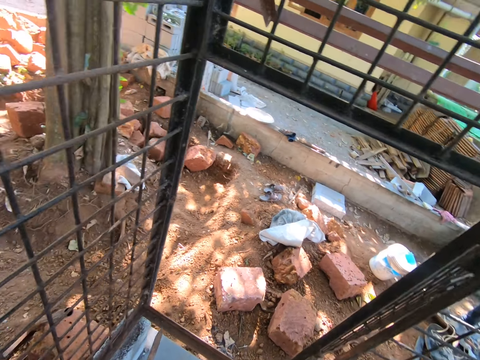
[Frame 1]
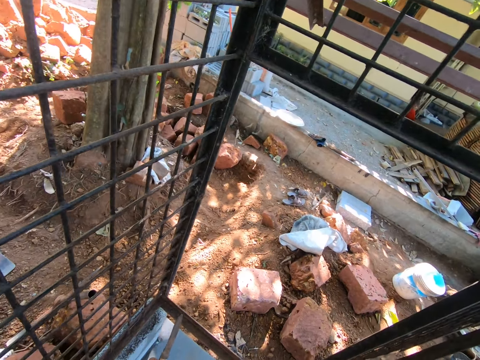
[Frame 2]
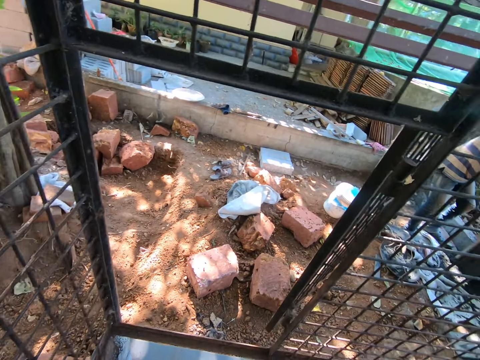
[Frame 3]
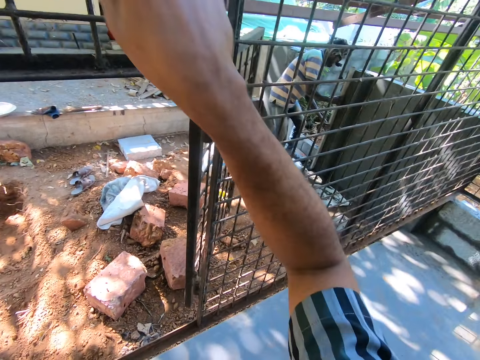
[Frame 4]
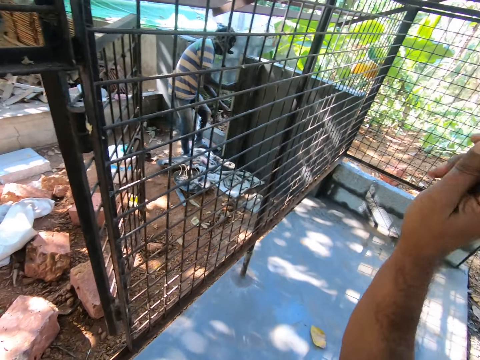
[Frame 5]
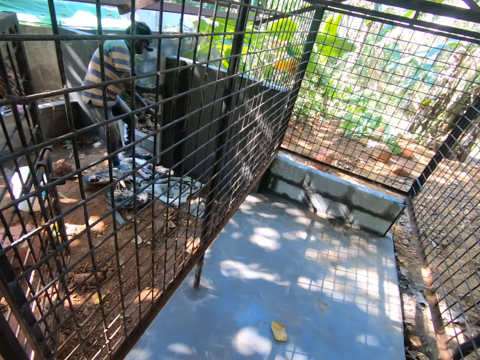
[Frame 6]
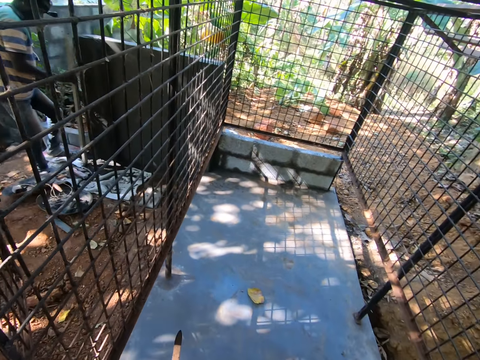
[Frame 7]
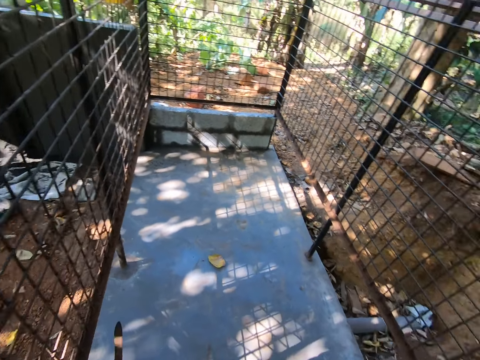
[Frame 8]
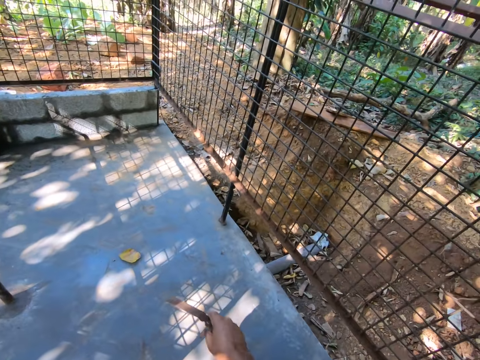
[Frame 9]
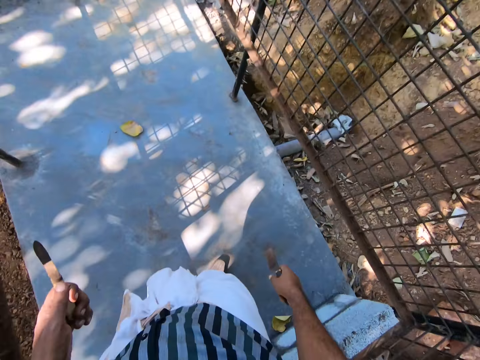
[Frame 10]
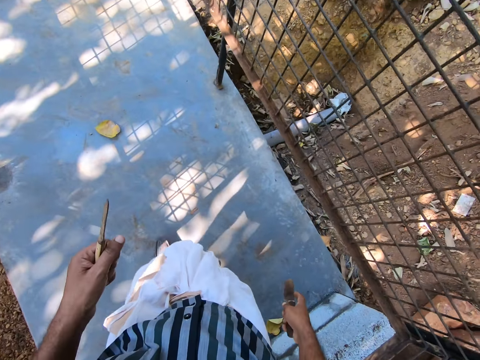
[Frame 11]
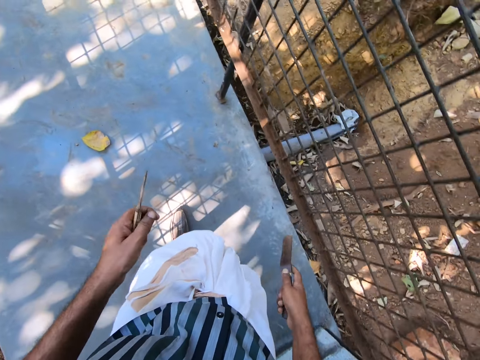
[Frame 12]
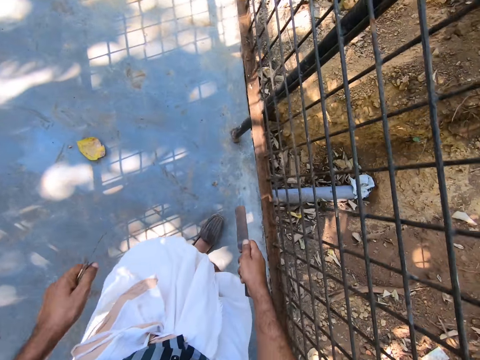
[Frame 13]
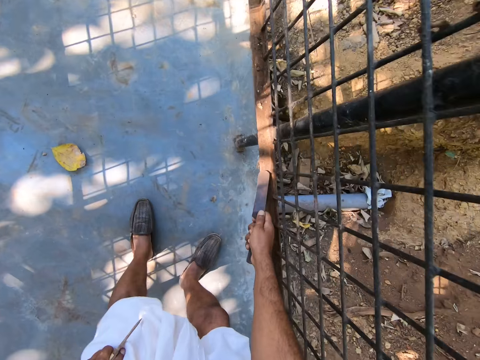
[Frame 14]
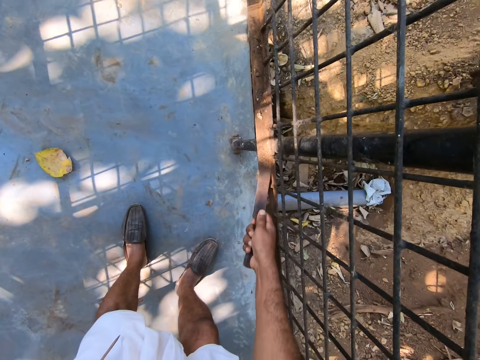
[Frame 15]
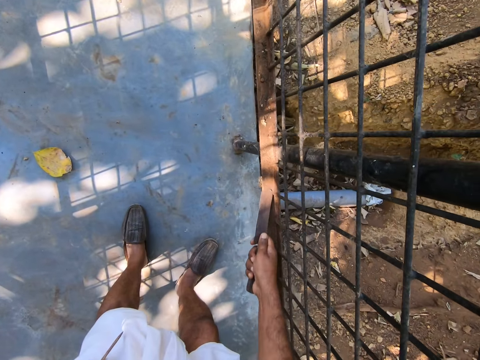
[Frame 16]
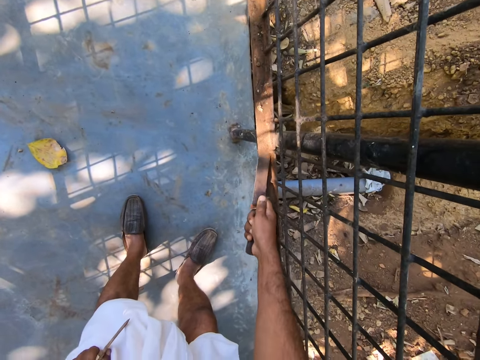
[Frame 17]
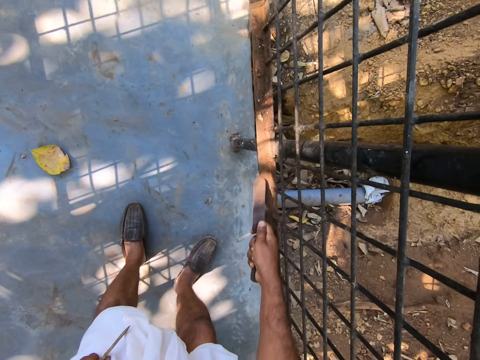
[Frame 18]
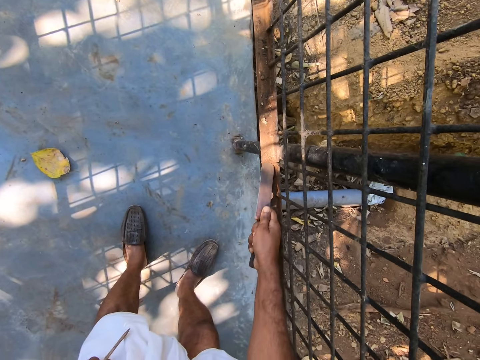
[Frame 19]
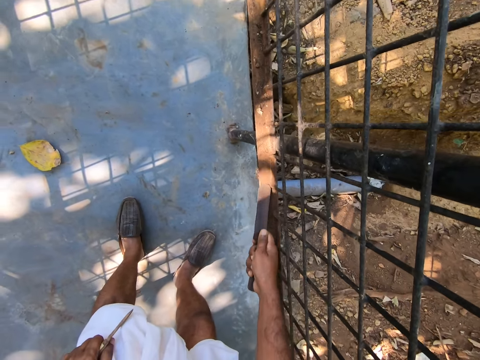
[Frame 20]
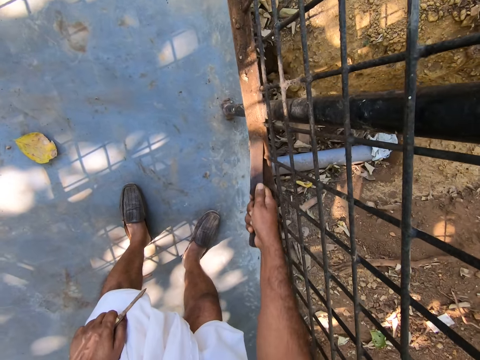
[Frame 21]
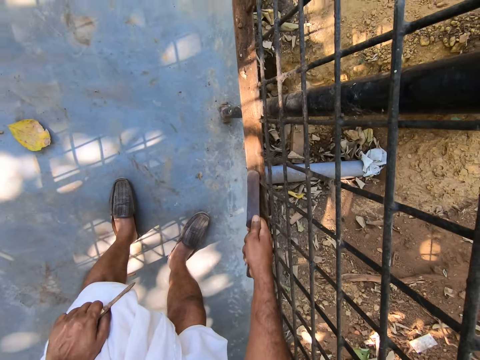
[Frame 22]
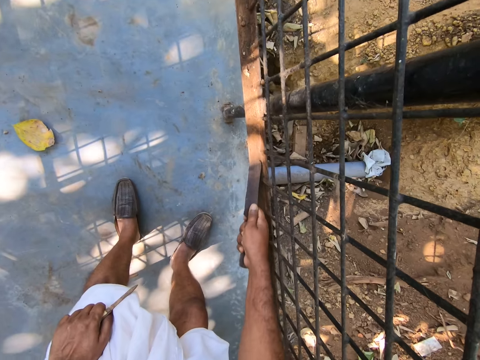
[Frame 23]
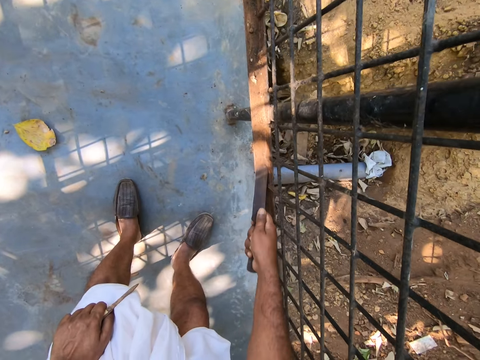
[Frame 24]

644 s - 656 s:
The camera wearer walks on the floor. They scrub the rails with the metal.

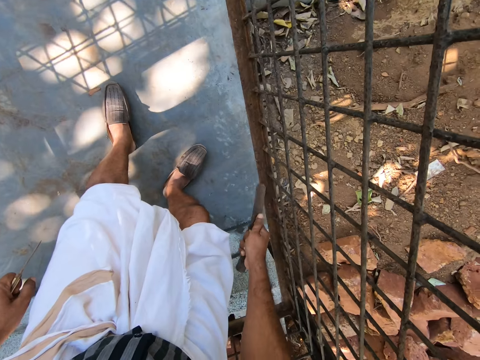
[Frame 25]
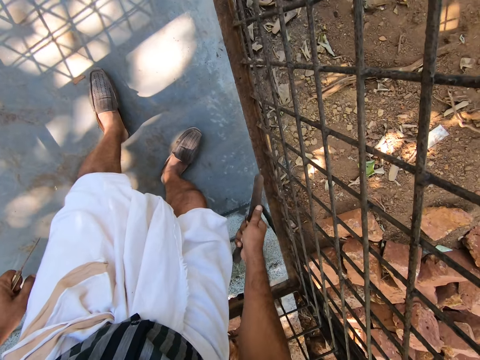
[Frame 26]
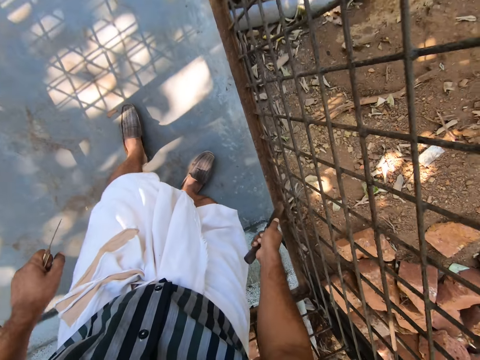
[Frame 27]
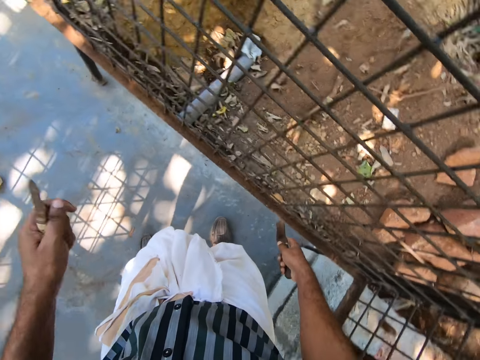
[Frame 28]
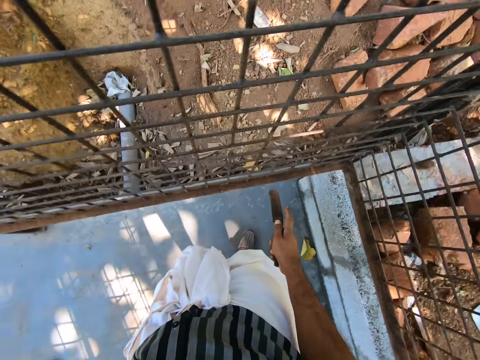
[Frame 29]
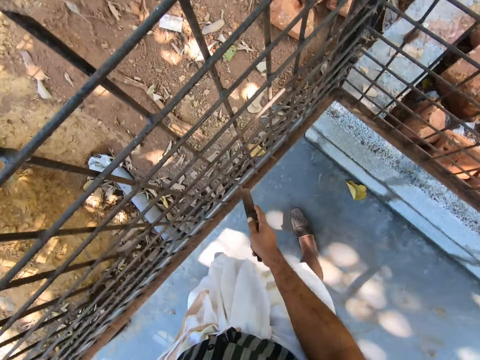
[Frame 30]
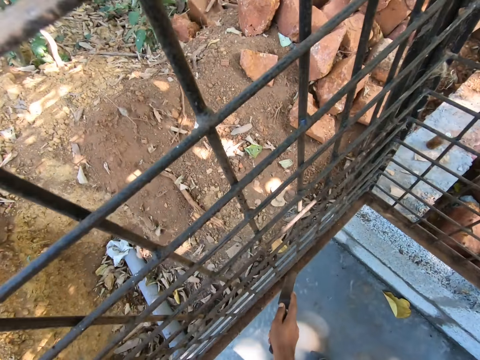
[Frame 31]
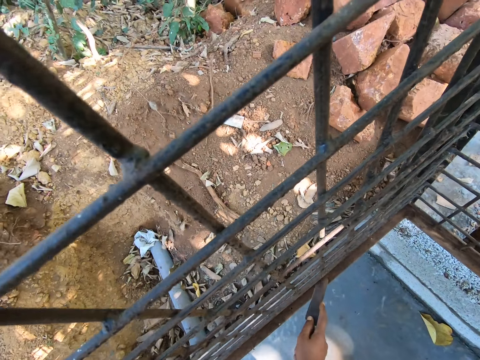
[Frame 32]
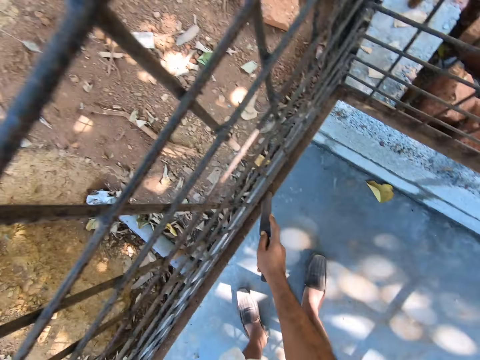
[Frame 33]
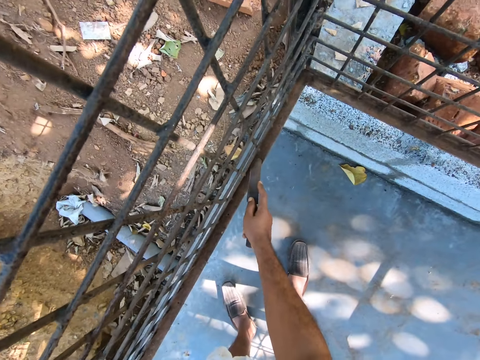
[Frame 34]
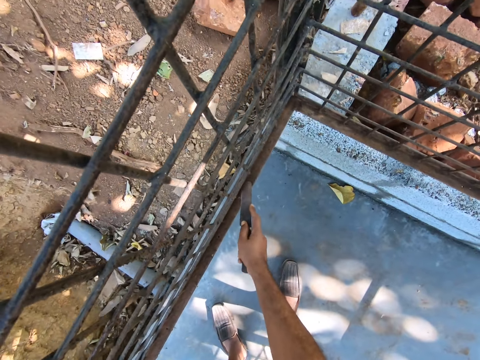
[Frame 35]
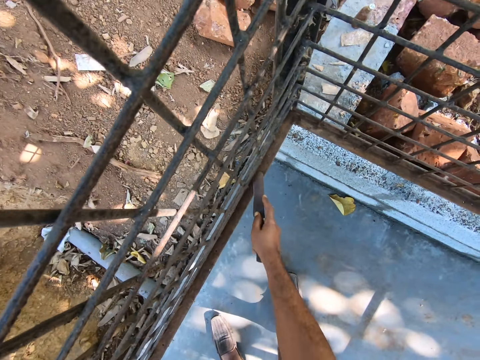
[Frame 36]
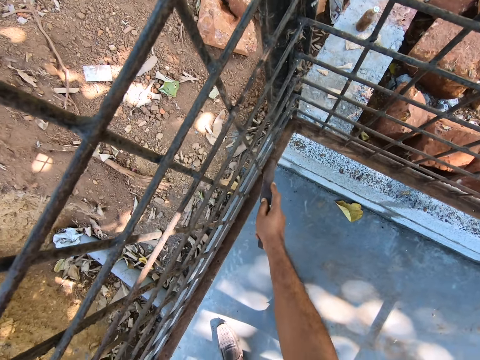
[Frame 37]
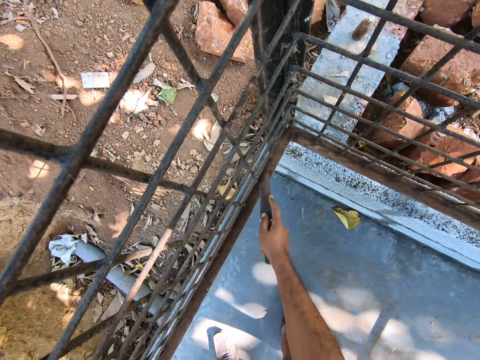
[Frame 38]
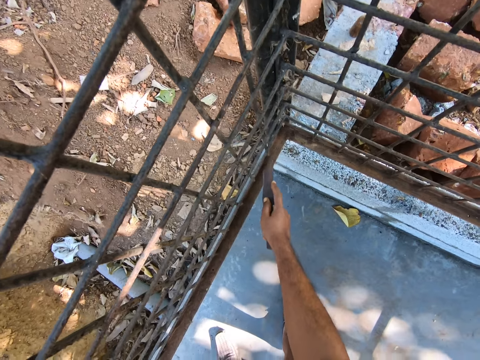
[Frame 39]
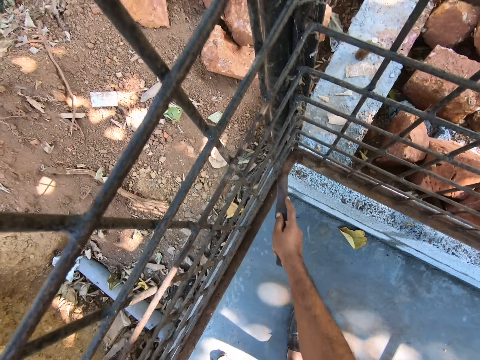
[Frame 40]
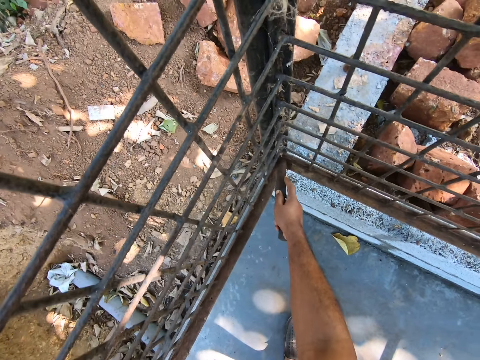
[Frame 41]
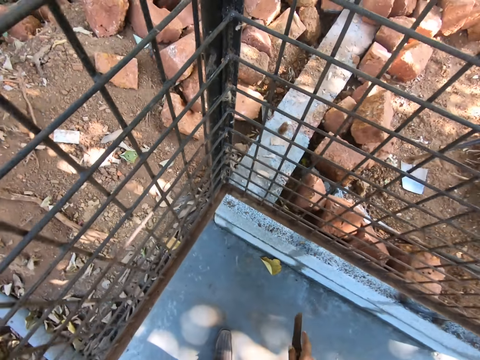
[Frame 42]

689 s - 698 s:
The camera wearer turns around. They scrub the rails with the metal.

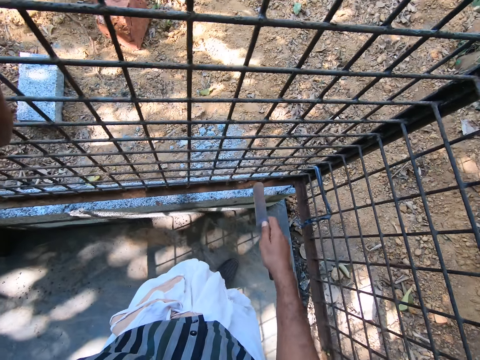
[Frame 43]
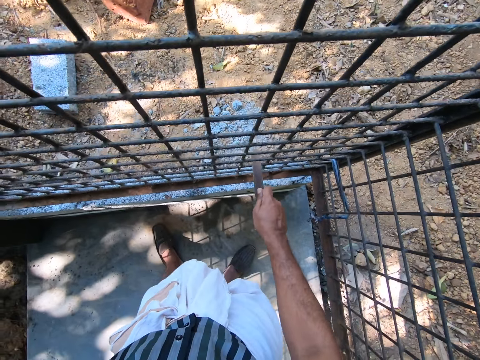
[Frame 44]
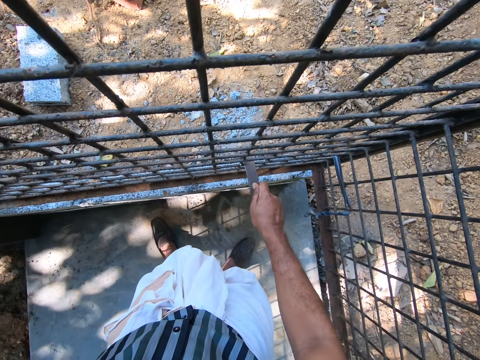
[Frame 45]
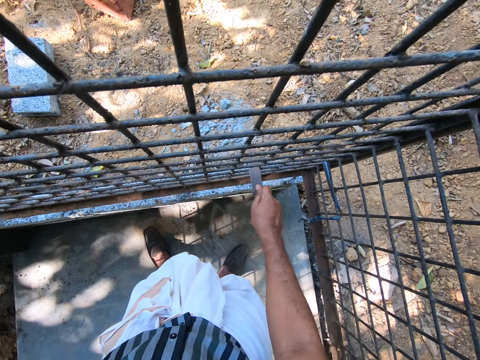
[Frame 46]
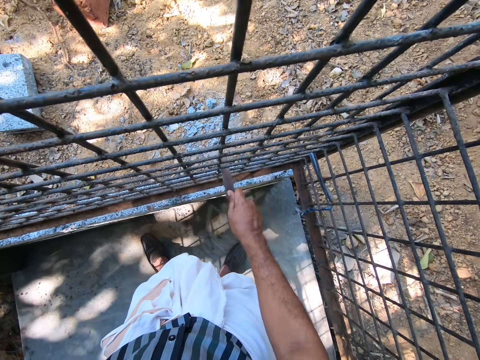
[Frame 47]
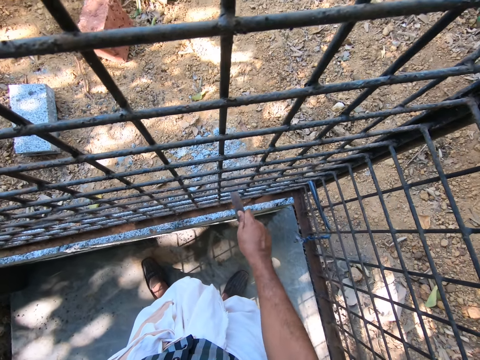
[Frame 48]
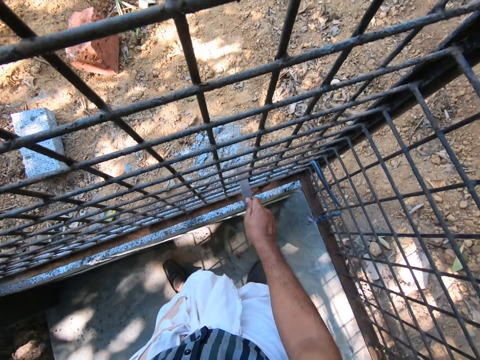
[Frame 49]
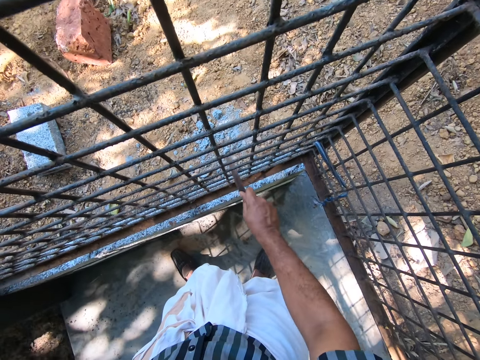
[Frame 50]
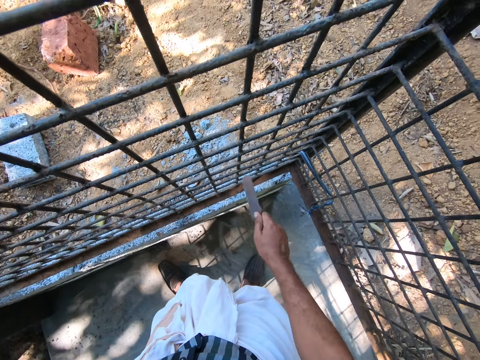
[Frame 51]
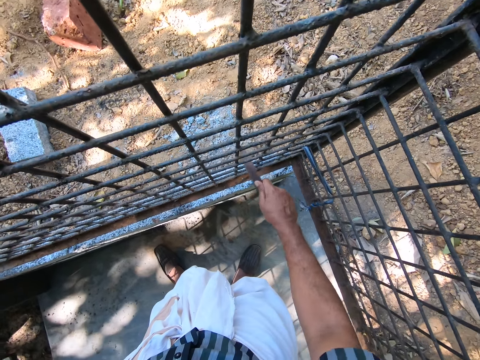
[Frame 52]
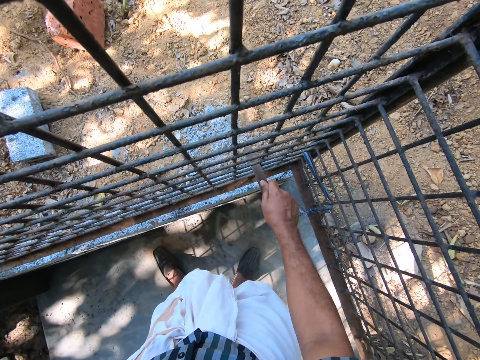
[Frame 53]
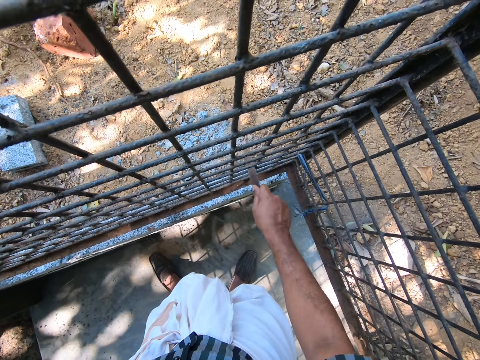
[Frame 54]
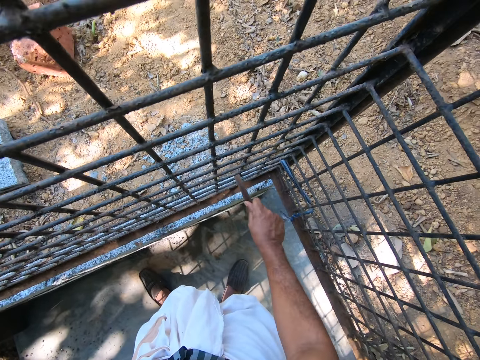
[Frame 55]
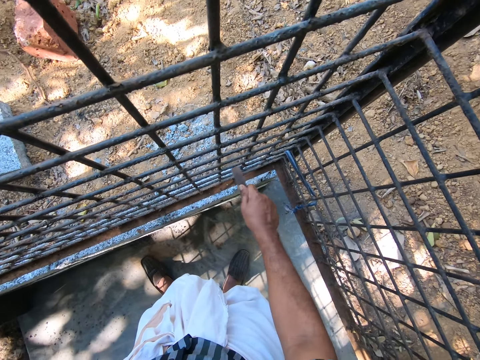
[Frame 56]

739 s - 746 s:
The camera wearer scrubs the rails with the metal.
